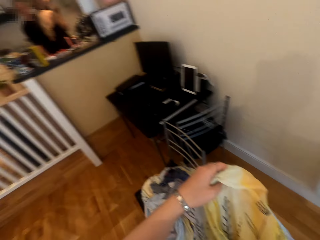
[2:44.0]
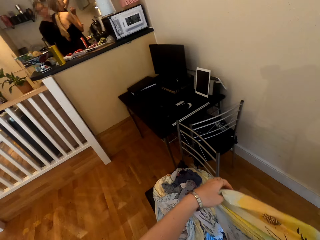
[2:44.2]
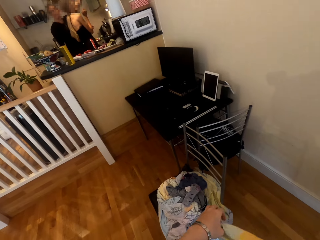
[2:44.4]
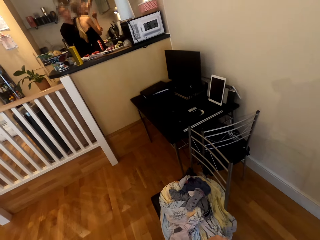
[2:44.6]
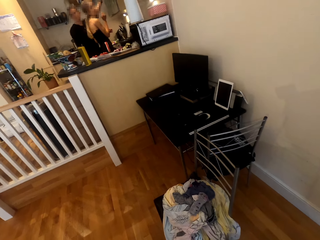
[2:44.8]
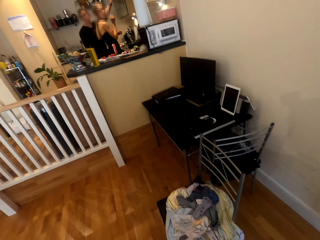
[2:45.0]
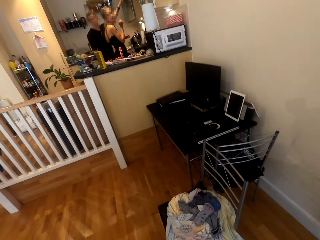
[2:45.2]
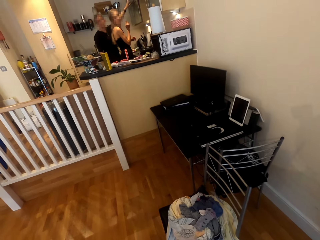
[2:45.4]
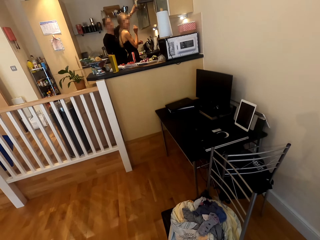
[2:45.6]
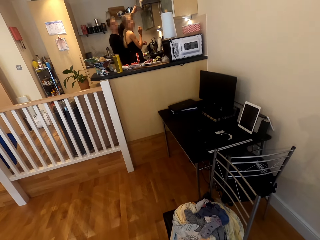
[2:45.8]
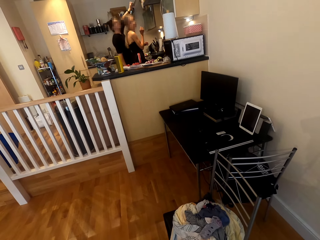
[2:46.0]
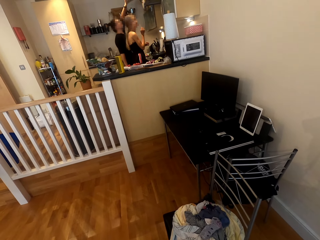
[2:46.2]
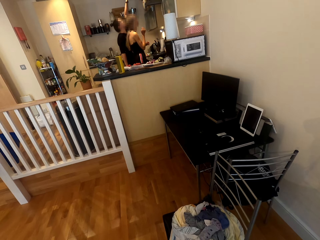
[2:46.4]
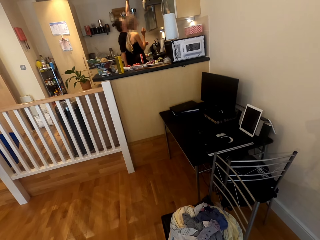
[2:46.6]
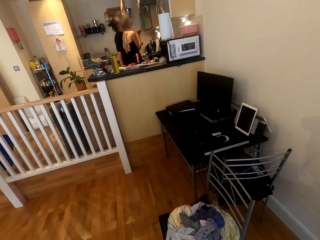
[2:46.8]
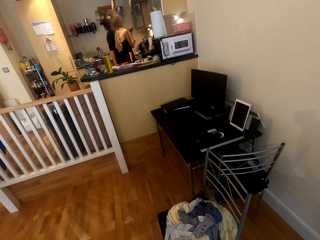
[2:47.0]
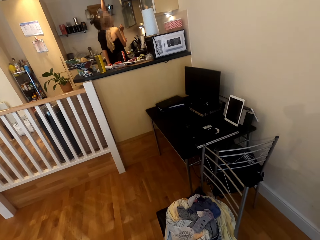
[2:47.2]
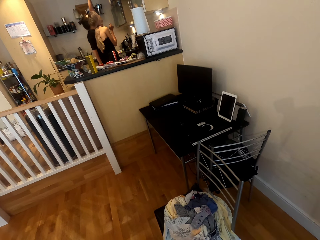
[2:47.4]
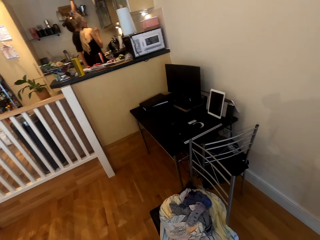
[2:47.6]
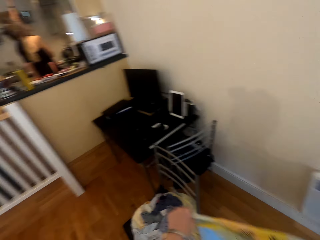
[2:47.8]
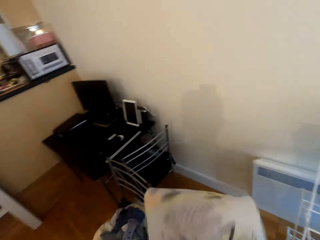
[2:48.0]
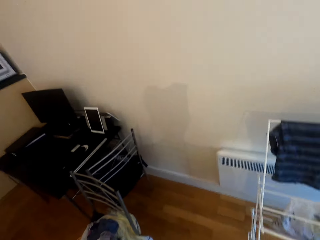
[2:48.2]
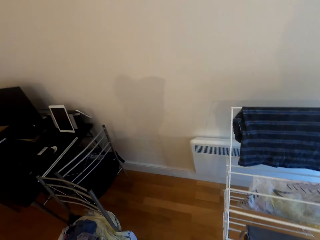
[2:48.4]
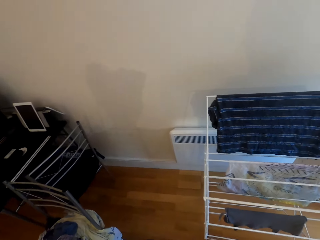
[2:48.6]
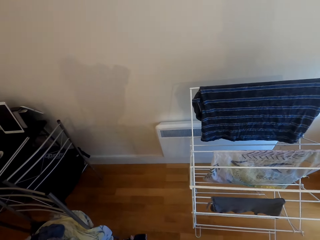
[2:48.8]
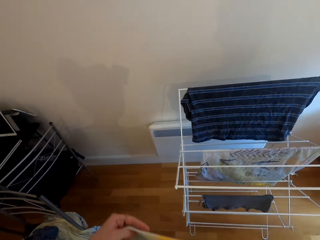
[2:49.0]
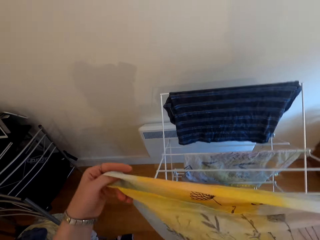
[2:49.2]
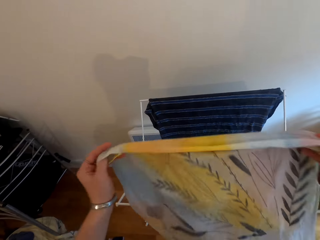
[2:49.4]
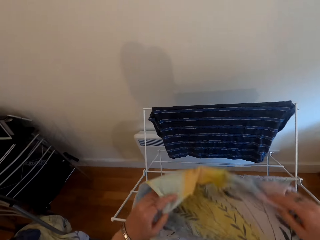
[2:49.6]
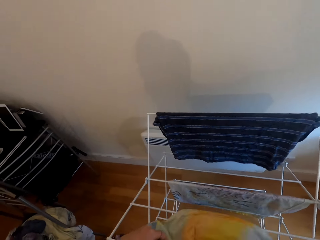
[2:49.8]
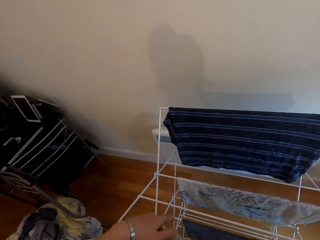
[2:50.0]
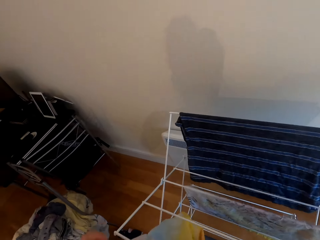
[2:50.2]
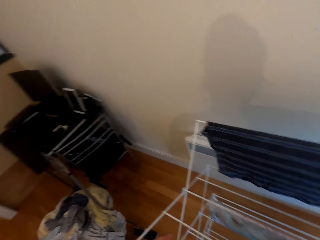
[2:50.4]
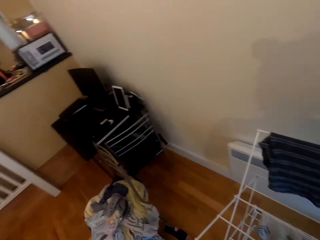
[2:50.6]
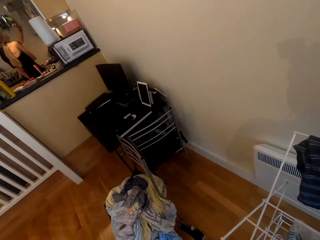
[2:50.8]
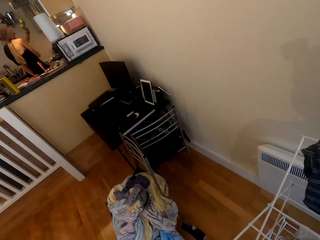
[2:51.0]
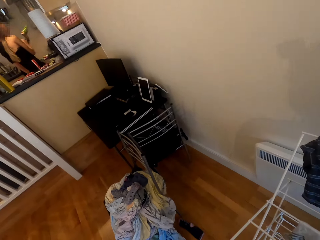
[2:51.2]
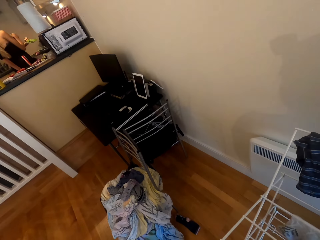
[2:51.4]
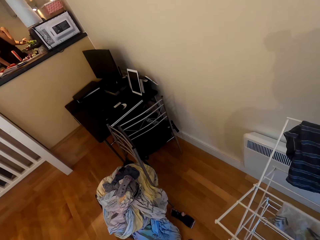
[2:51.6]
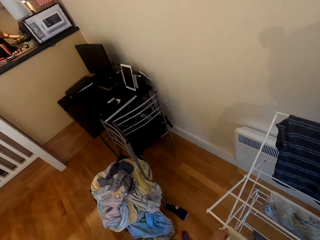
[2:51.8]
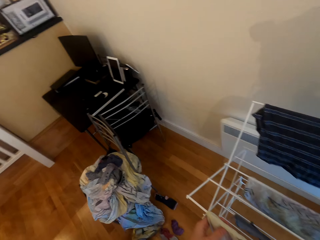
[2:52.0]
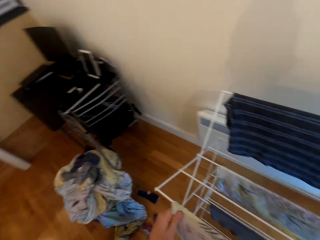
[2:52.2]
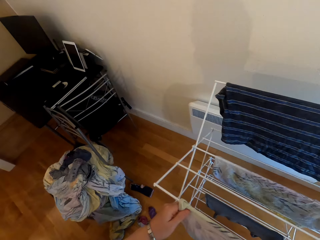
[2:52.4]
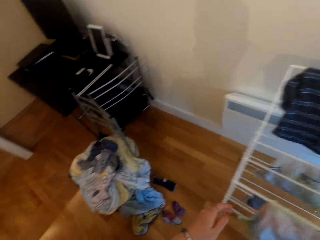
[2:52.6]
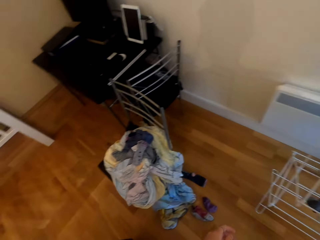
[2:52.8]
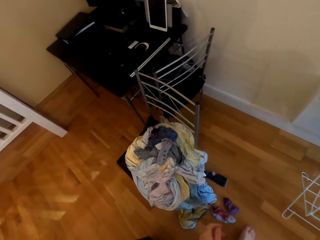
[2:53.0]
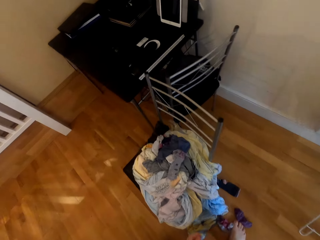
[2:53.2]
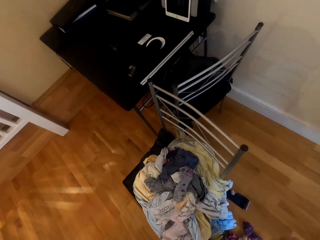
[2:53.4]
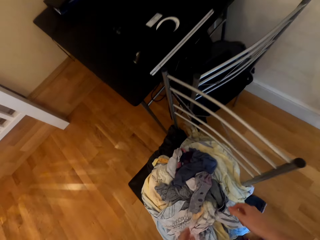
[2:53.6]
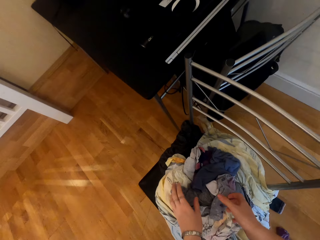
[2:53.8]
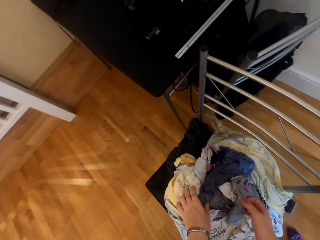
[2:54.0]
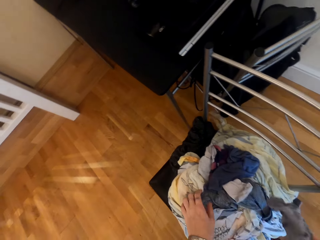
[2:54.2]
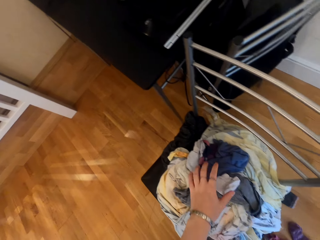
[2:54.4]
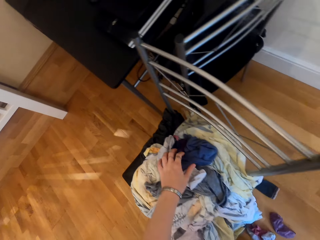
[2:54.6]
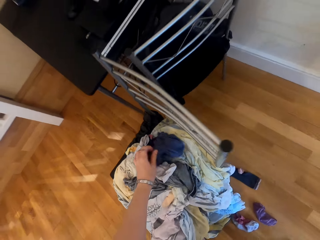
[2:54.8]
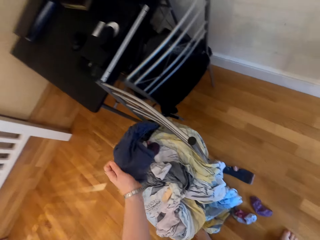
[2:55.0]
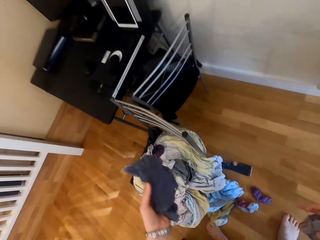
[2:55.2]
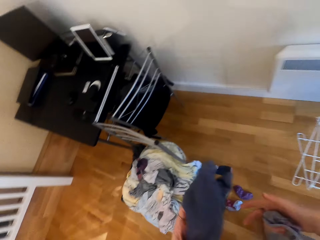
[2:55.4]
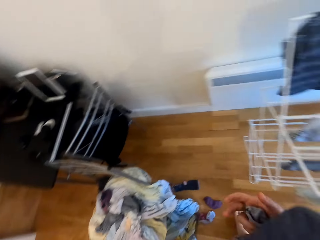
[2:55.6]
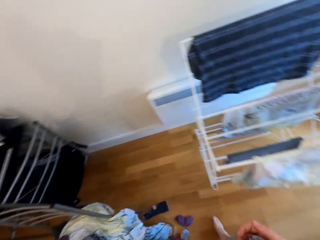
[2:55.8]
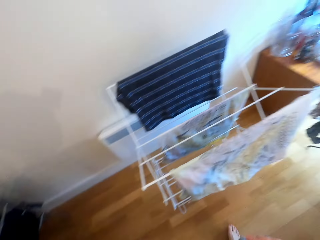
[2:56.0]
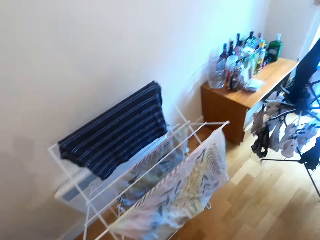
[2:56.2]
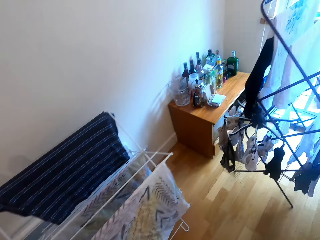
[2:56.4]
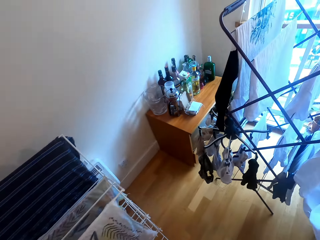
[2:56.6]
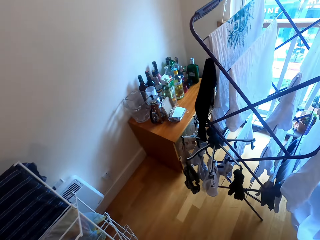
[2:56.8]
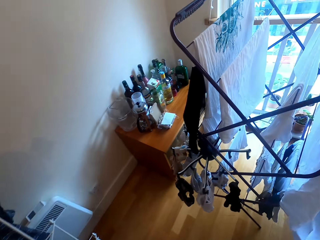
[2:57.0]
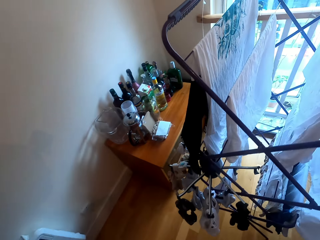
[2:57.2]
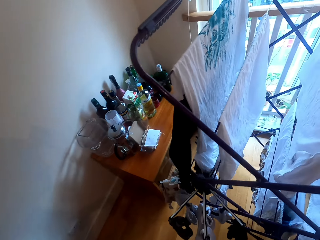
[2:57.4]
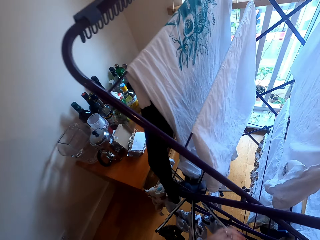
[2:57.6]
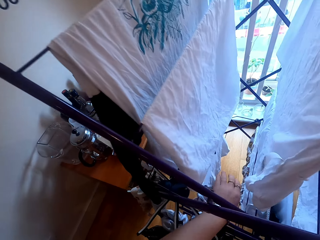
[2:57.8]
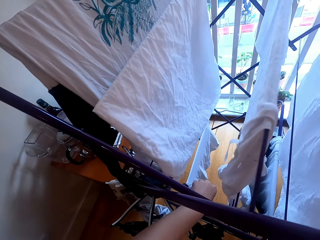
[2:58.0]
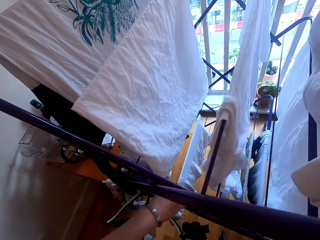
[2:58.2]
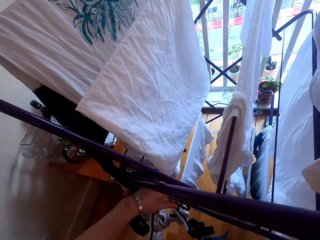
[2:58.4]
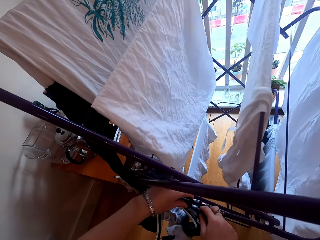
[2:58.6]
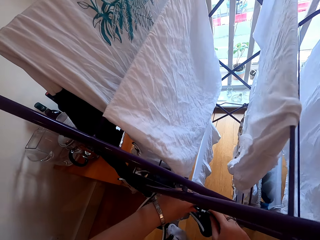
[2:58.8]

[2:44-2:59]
The camera wearer speaks to a woman and another woman. They hang the pillowcase. They pick up clothes on the chair. They hang the clothes on the rack.

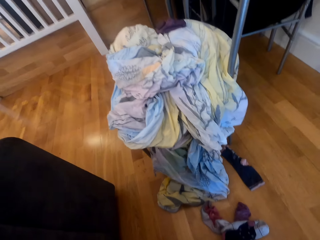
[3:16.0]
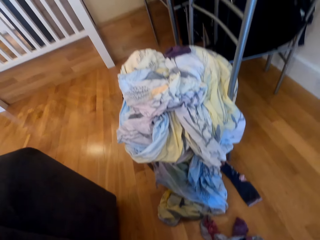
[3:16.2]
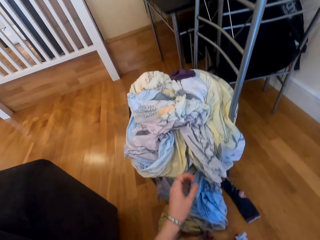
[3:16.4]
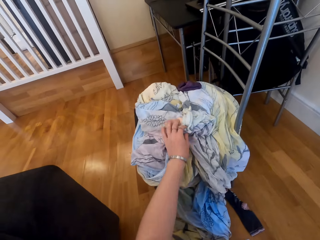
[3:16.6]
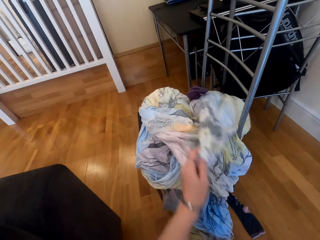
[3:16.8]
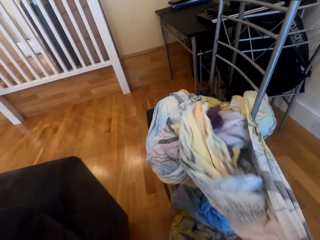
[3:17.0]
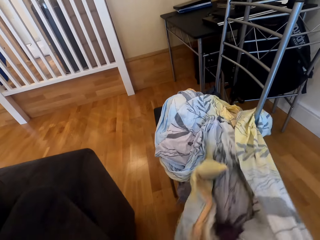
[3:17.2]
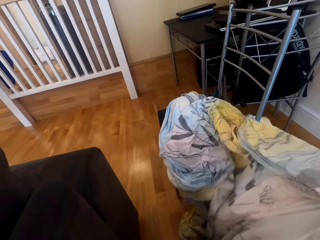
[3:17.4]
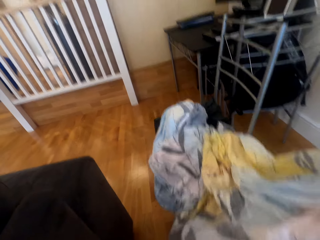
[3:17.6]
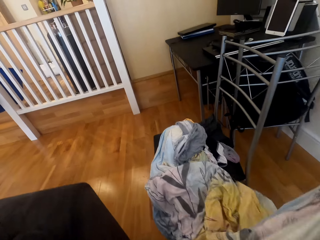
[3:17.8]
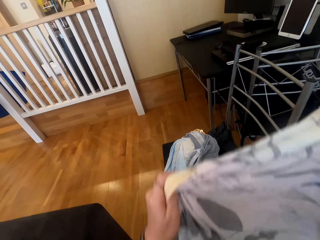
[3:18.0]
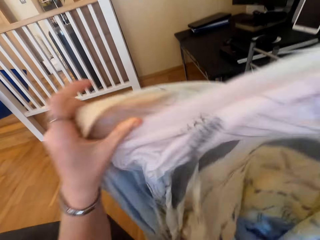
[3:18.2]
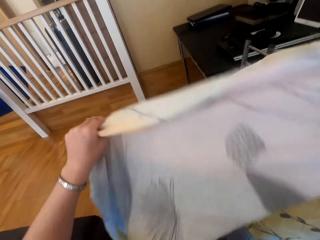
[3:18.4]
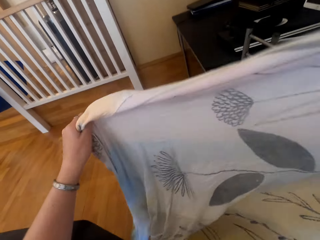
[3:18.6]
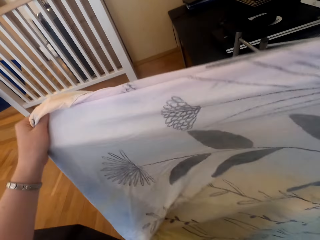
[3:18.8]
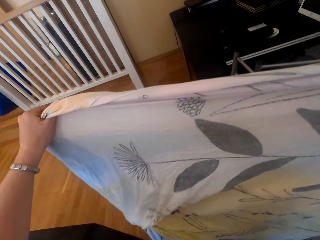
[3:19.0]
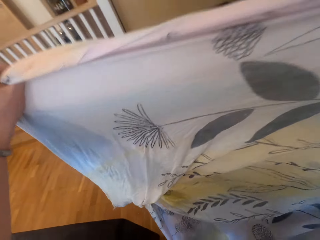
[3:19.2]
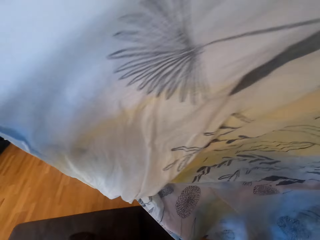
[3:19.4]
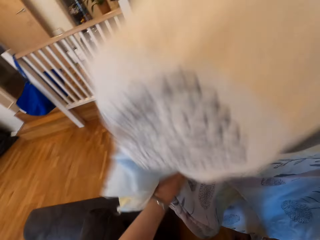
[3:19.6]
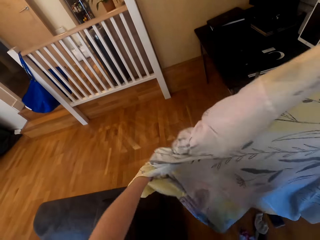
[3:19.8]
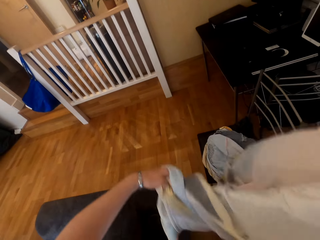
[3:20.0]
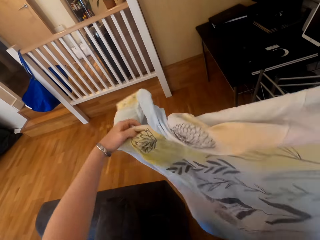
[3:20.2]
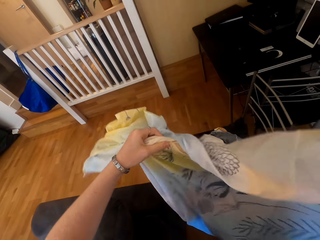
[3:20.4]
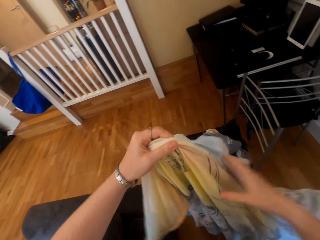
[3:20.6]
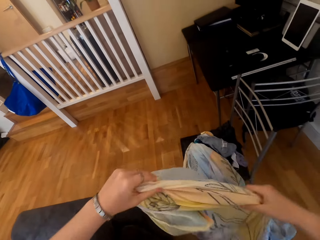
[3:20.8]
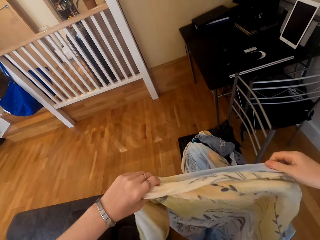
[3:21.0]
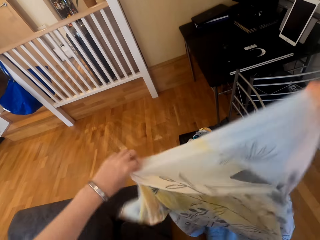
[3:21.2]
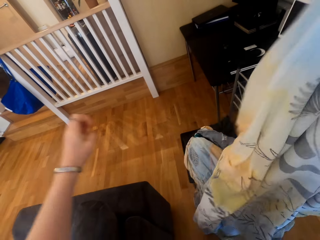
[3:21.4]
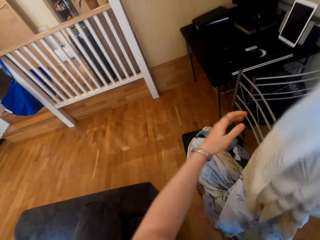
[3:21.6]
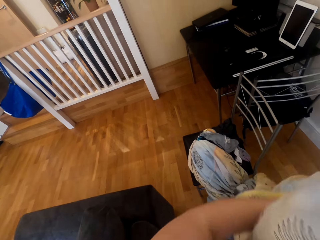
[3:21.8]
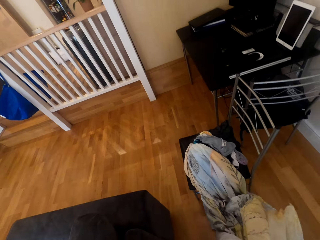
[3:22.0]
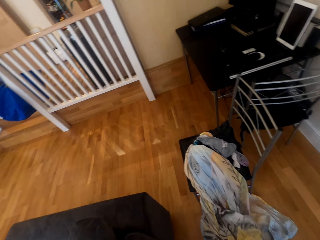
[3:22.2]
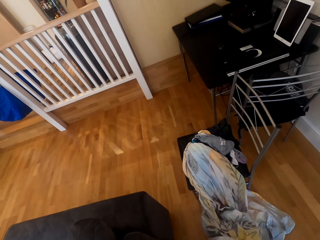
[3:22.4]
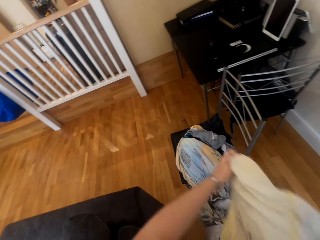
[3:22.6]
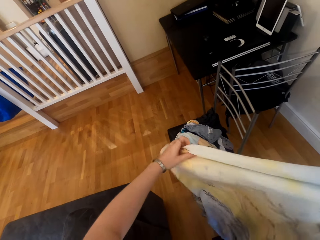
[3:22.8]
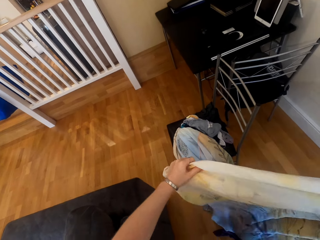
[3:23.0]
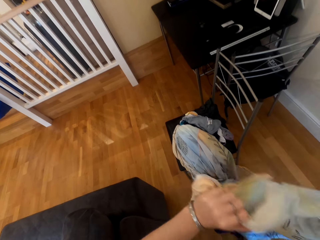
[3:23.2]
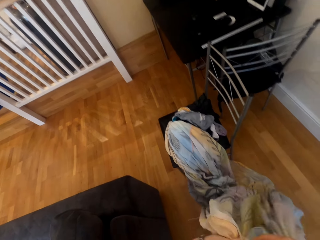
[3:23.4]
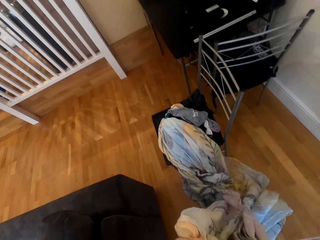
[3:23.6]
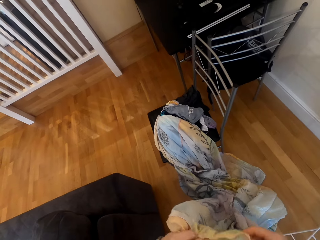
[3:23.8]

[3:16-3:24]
The camera wearer grabs a sheet. They untangle the sheet.
